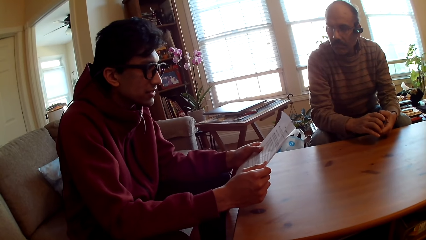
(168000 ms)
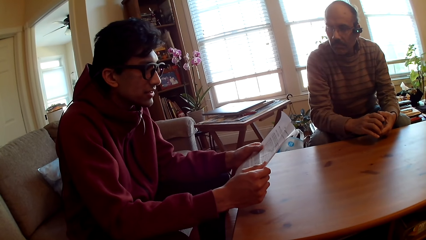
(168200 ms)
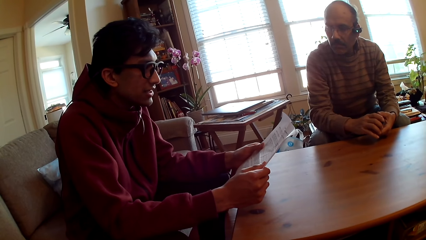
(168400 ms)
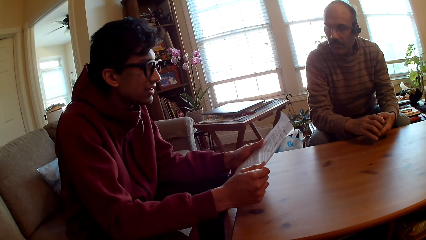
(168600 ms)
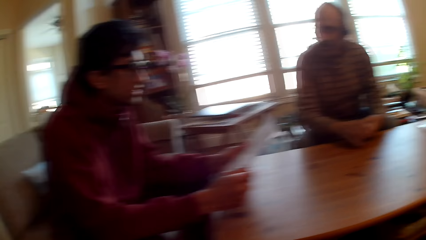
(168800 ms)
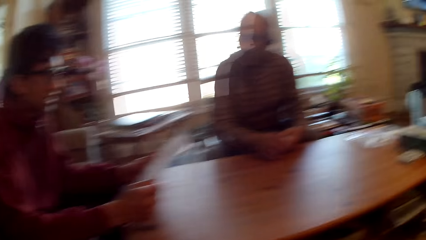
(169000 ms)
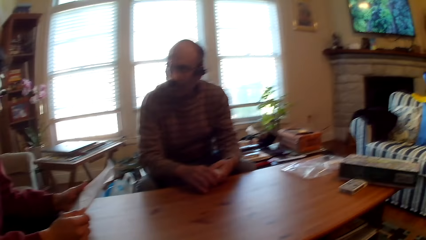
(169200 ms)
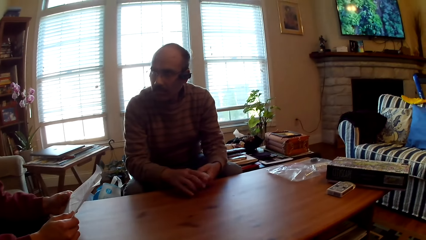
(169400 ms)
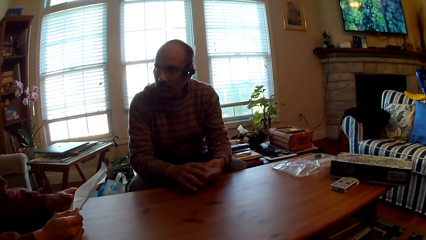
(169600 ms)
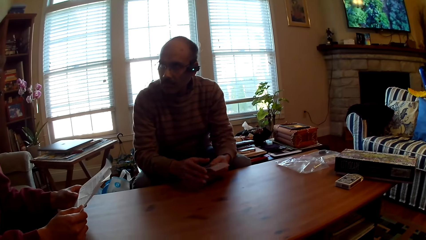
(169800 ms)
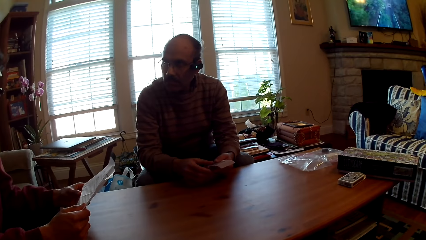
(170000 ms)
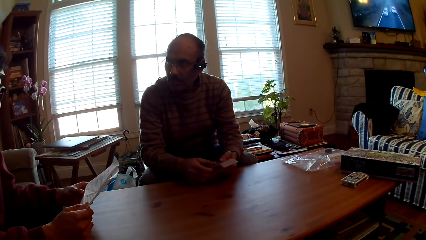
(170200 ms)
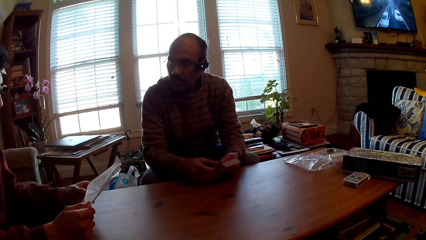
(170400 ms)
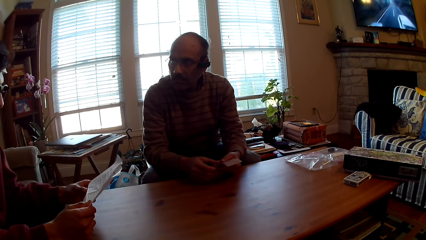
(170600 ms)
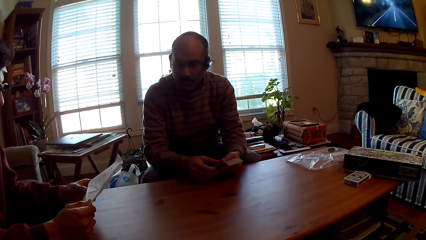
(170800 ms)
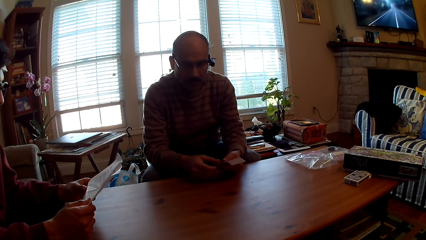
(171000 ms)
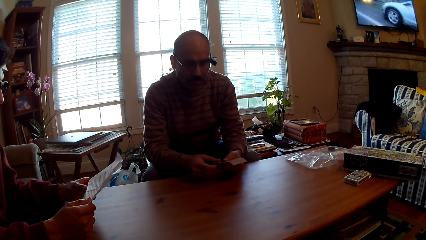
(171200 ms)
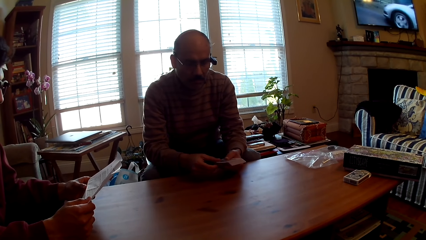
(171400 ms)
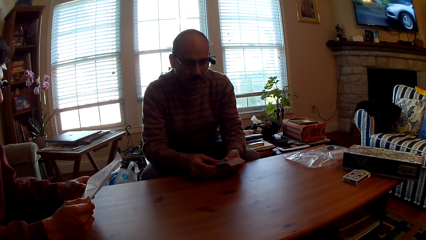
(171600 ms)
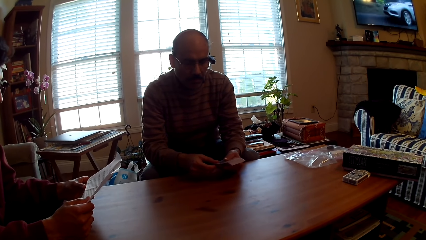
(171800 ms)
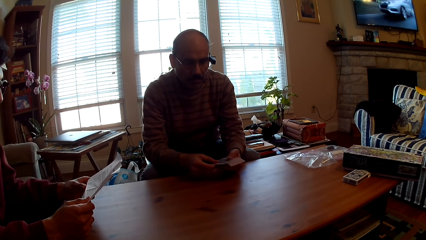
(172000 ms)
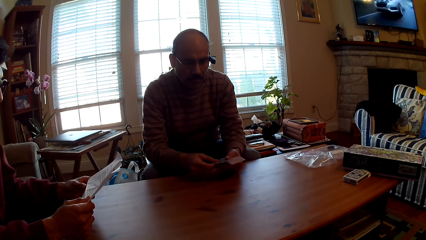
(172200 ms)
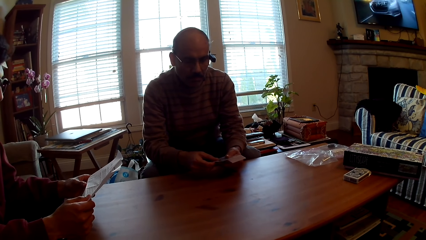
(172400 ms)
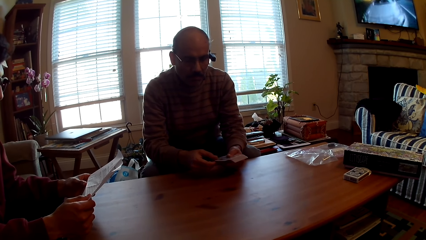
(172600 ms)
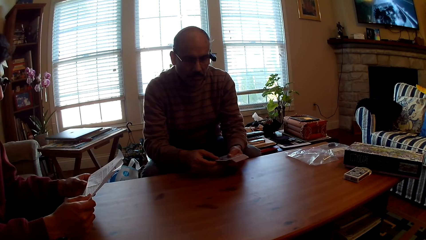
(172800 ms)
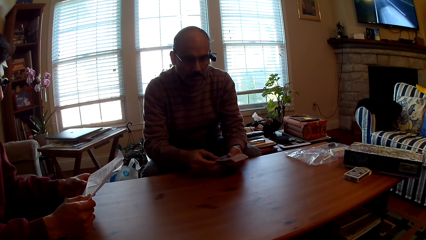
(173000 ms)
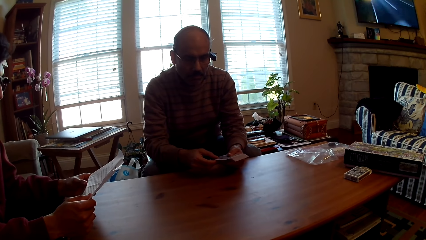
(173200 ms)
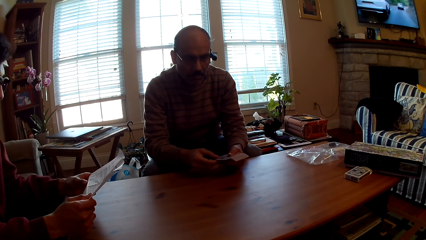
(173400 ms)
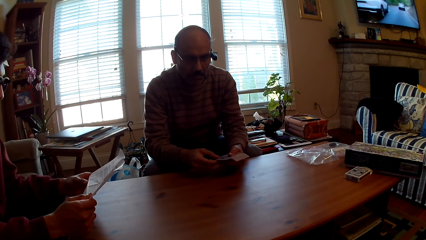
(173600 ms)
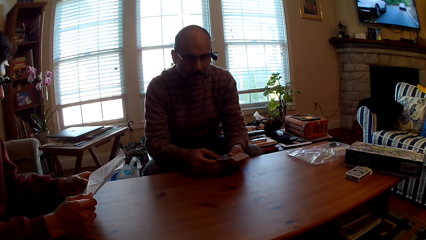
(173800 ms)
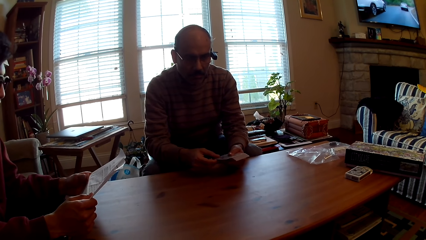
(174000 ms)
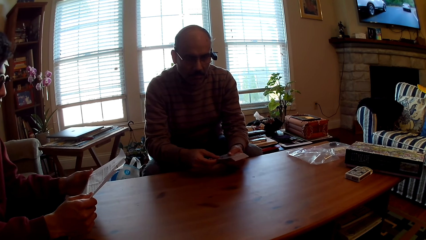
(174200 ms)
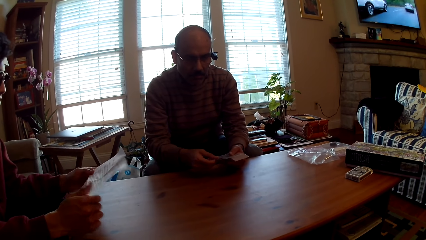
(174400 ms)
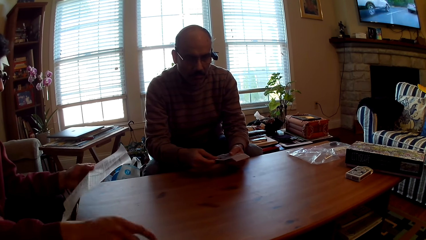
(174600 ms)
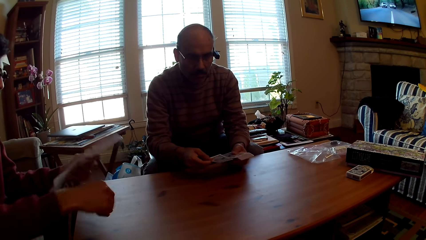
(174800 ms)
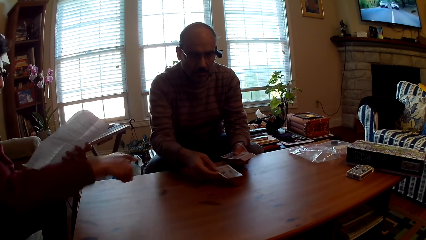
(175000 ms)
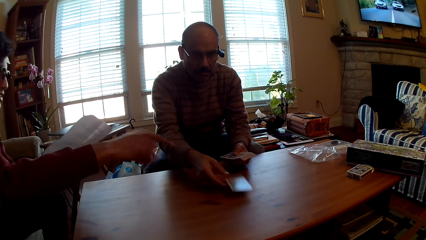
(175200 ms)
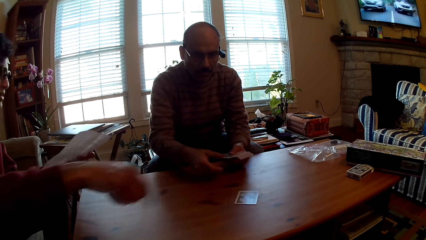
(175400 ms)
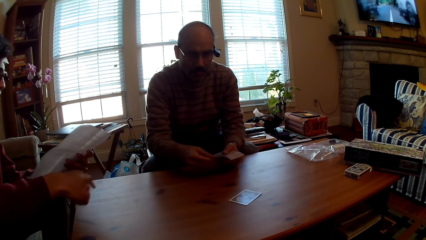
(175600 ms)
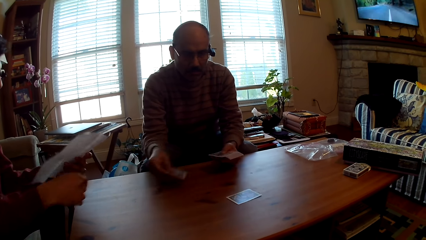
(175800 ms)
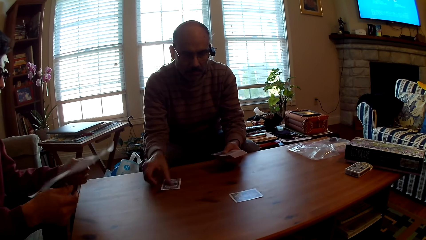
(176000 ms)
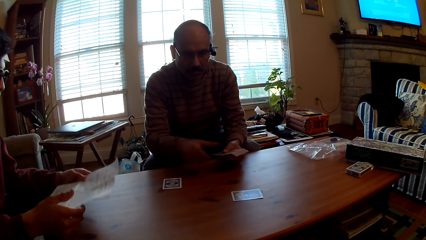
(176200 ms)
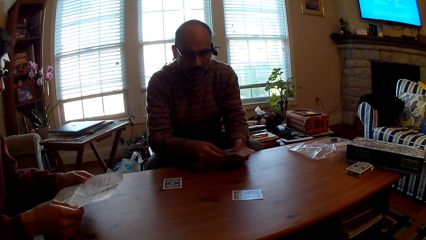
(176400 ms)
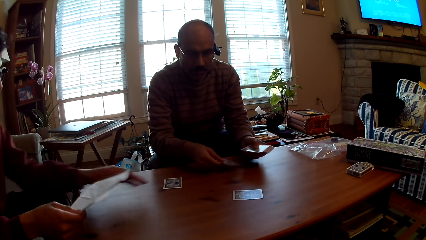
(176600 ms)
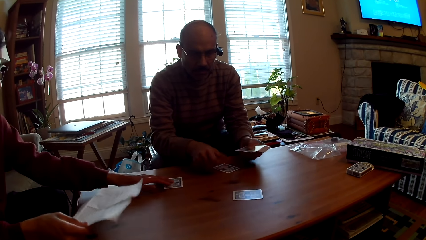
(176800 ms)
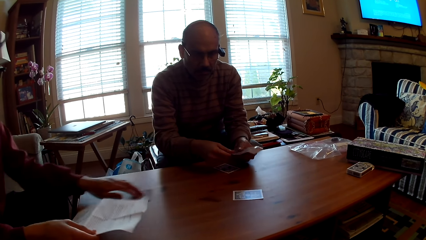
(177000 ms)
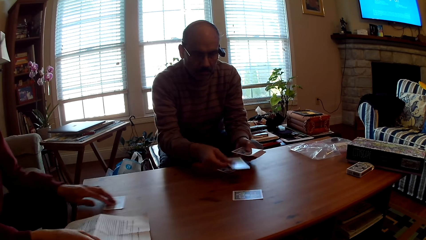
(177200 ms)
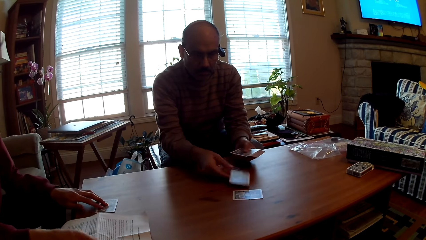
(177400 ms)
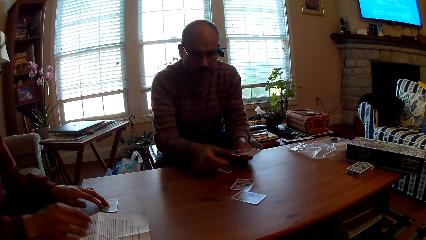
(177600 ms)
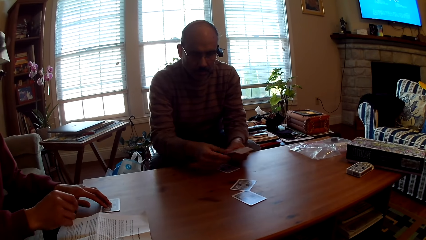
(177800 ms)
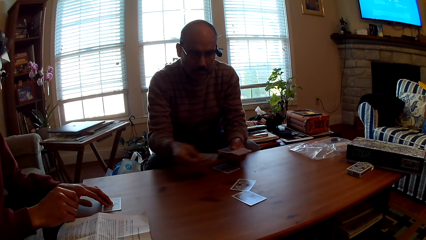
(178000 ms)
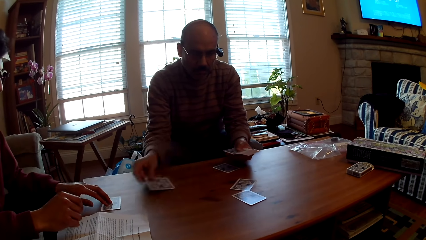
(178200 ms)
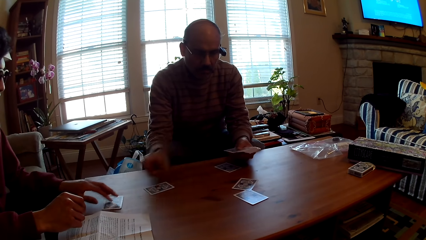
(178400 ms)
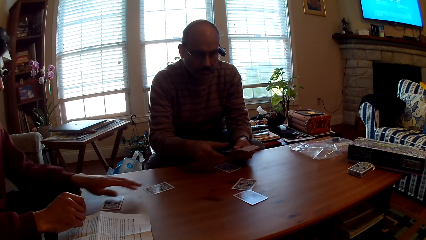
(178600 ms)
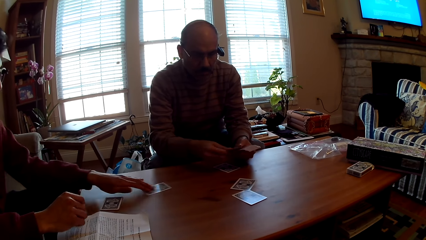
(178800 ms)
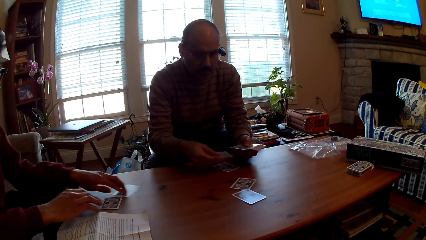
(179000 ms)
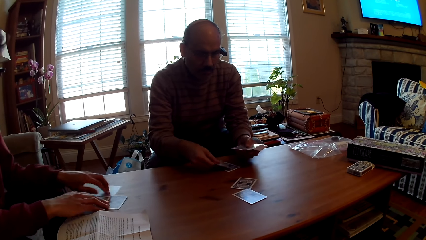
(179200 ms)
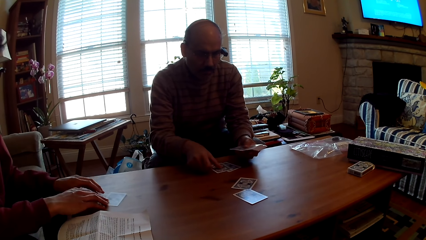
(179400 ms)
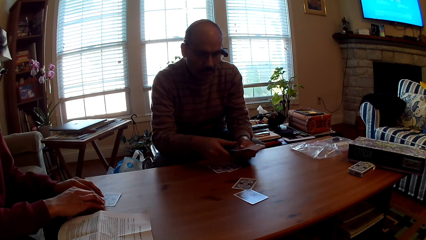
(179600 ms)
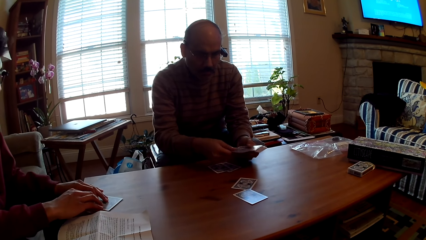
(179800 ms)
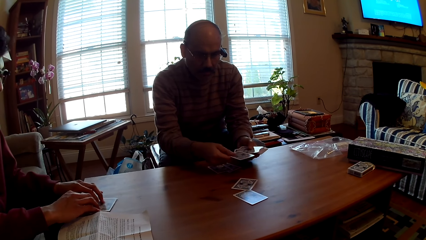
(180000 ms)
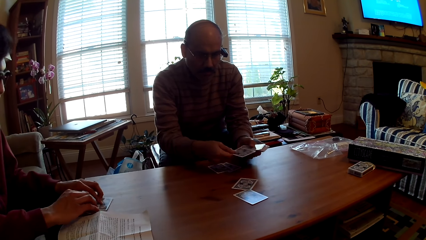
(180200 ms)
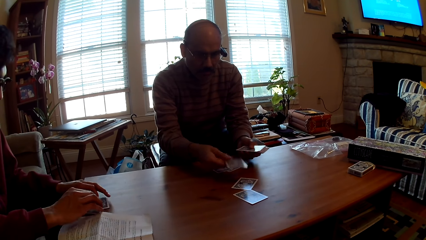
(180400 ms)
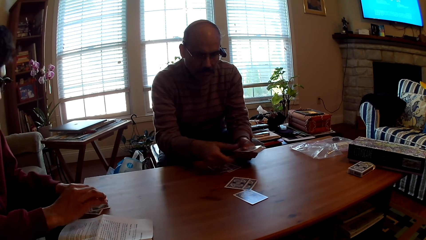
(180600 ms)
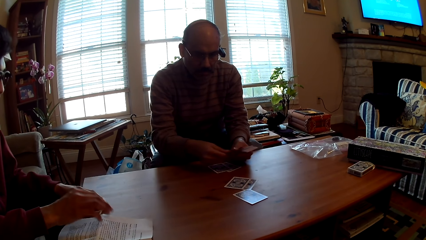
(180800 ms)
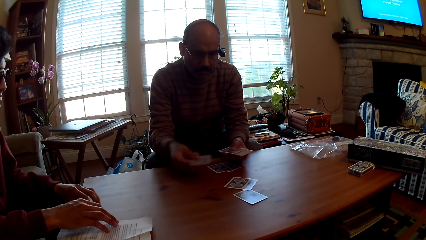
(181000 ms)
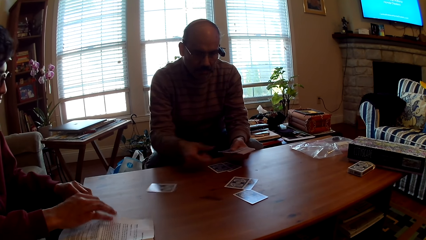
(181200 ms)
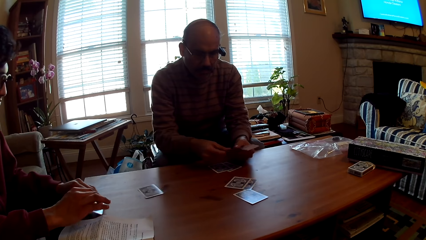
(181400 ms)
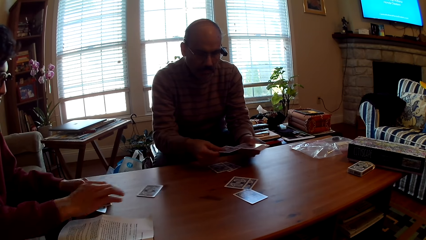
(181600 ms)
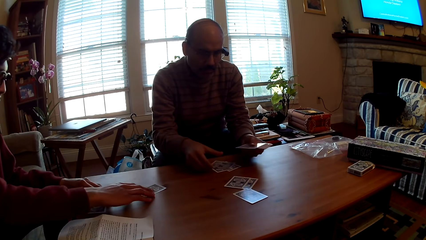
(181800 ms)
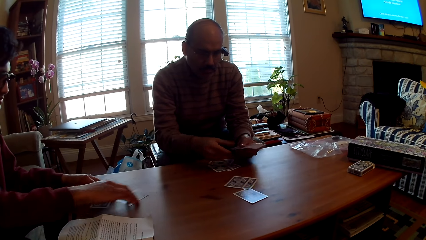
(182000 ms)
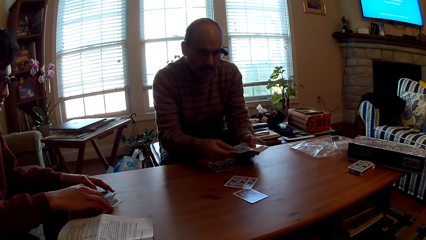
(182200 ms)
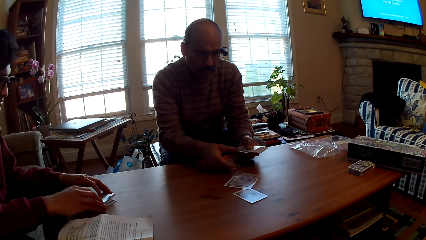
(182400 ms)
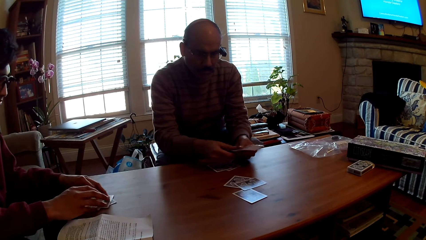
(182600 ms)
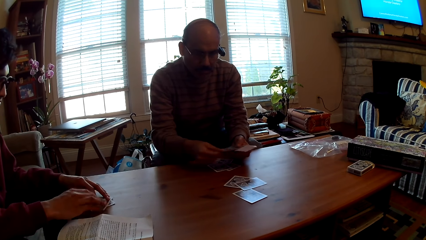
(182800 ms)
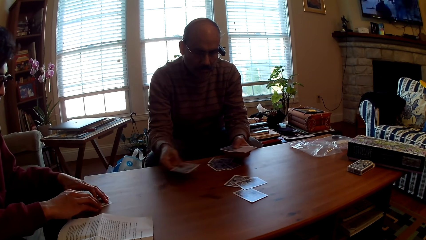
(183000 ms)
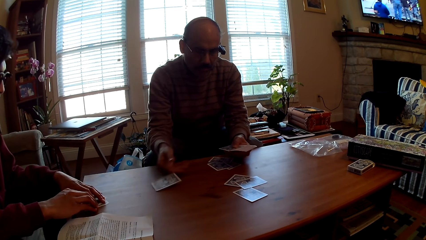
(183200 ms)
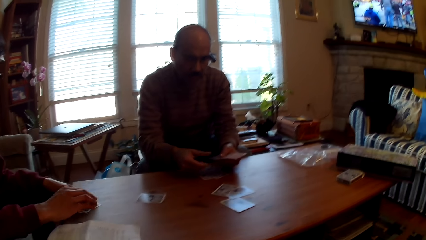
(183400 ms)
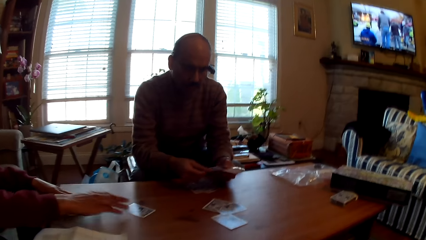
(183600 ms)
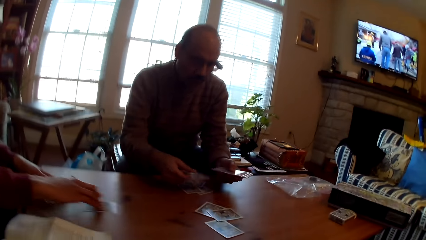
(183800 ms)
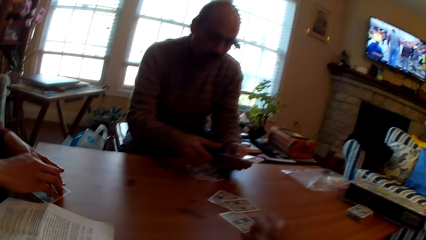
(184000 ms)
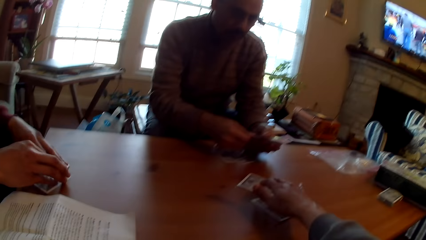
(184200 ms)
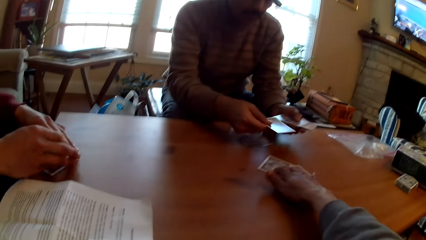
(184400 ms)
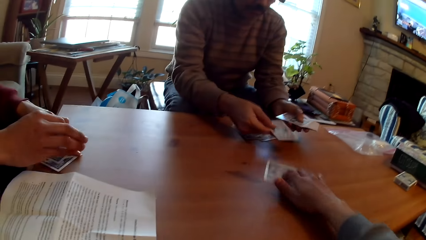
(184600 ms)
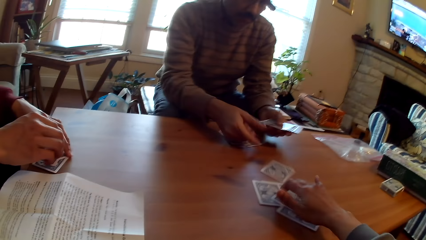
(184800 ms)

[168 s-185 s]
A man reads the paper. Another man distributes the cards. The first man moves the cards towards him.
